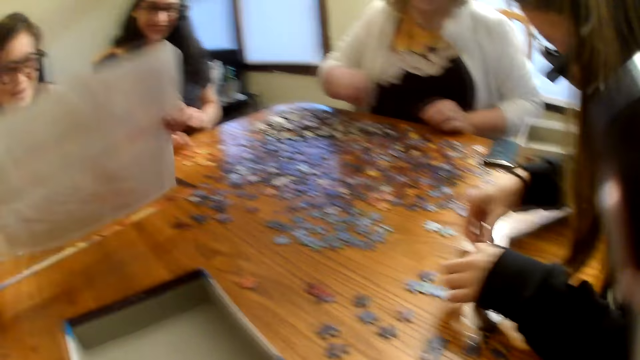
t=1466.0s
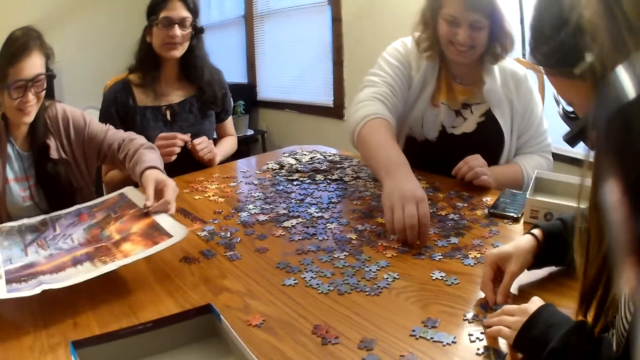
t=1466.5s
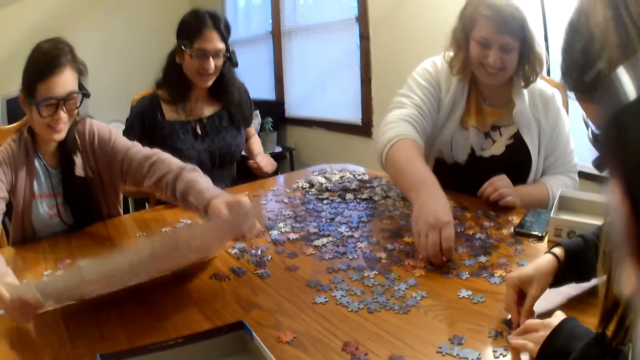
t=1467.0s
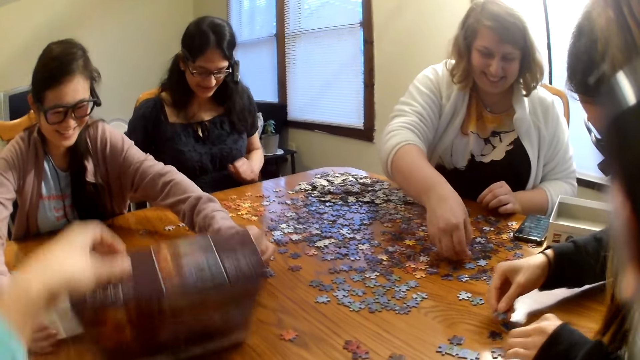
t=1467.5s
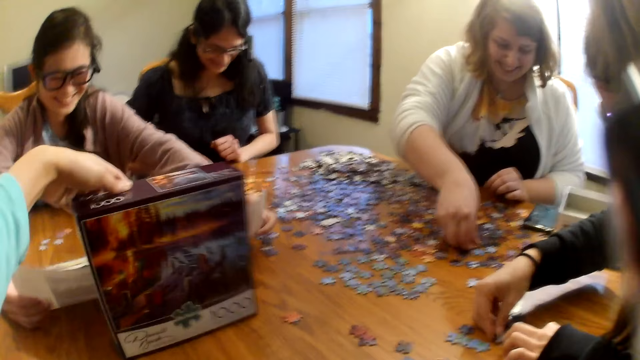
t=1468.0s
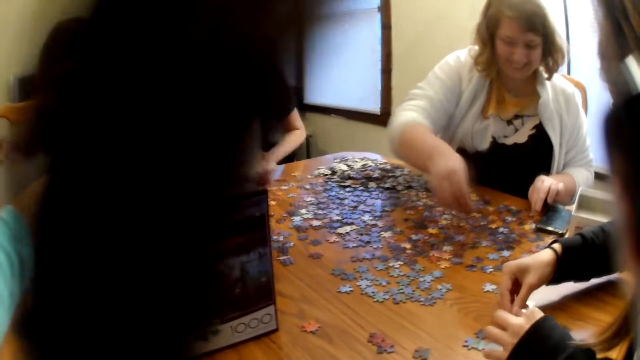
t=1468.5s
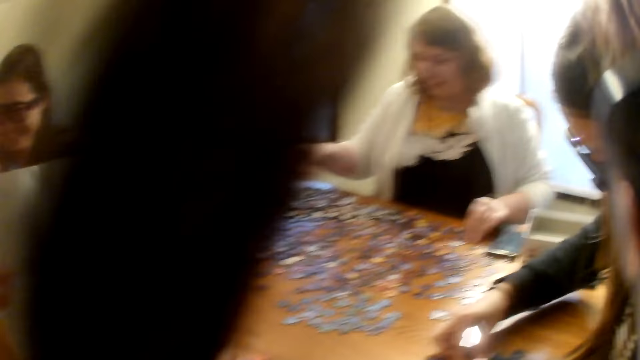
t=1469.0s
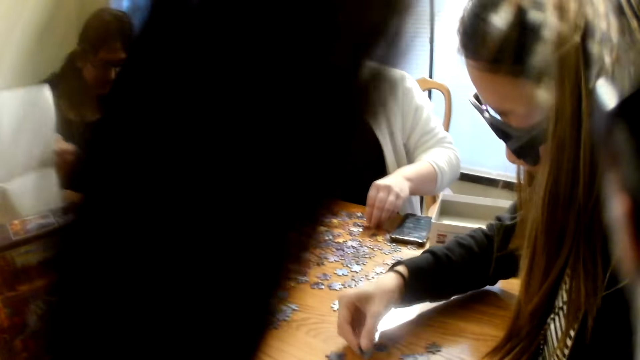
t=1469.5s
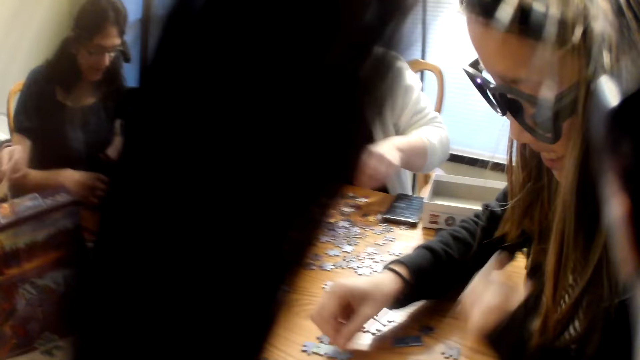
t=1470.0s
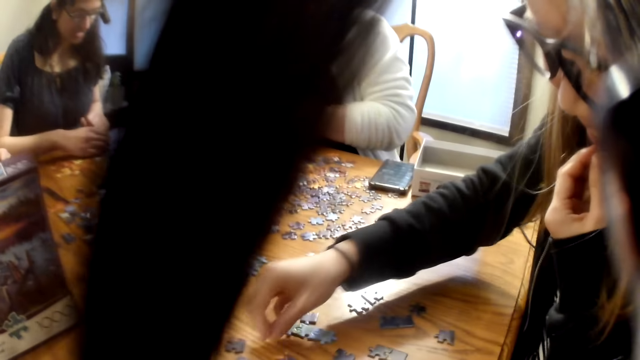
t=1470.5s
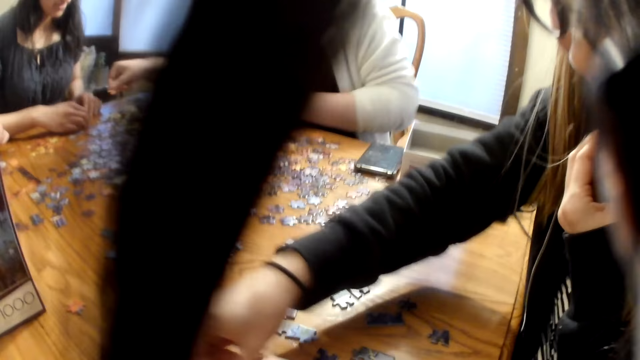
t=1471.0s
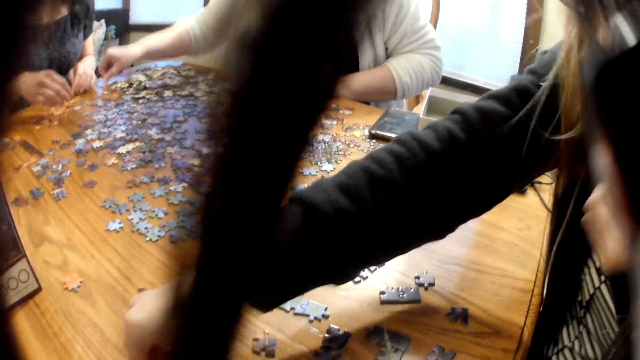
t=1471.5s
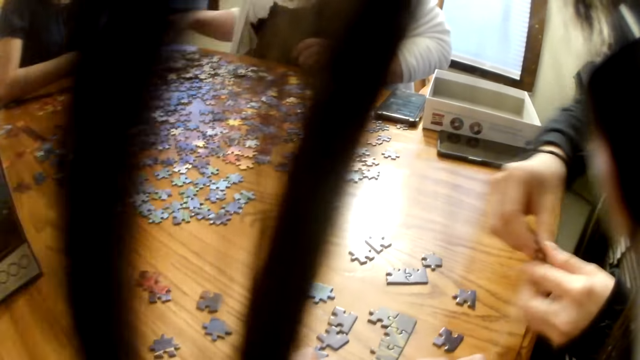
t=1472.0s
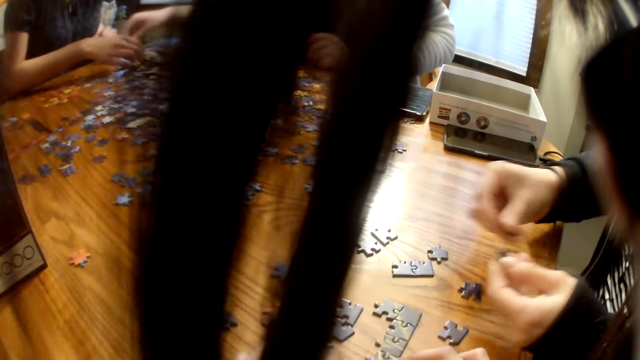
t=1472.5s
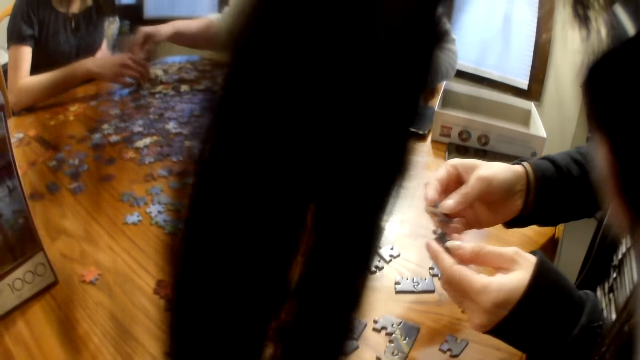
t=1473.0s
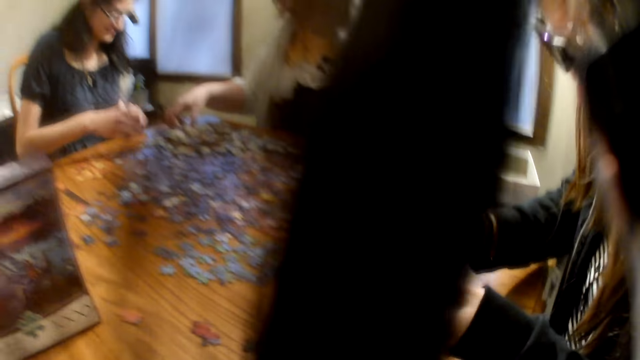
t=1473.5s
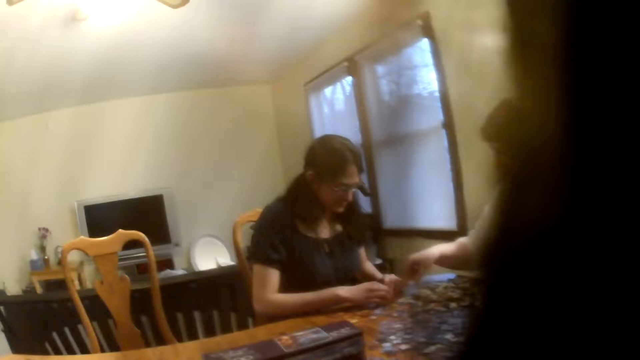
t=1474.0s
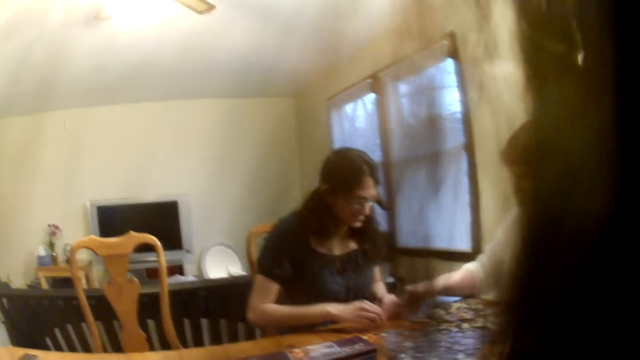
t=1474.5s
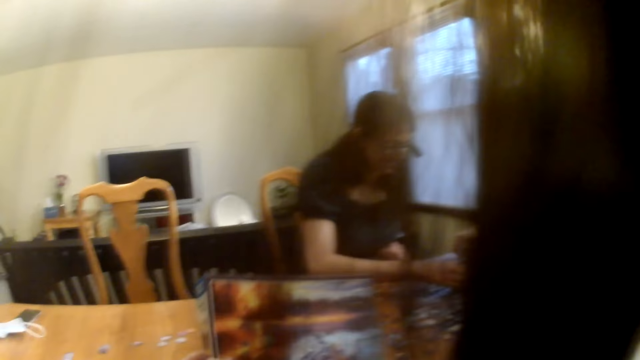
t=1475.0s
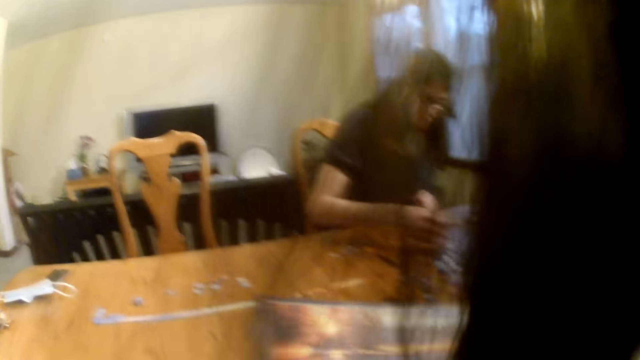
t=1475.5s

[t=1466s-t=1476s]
A woman drops the box. The camera wearer raises the box. Another woman moves the piece. The other woman picks a piece from the table and looks at the piece. The camera wearer laughs.

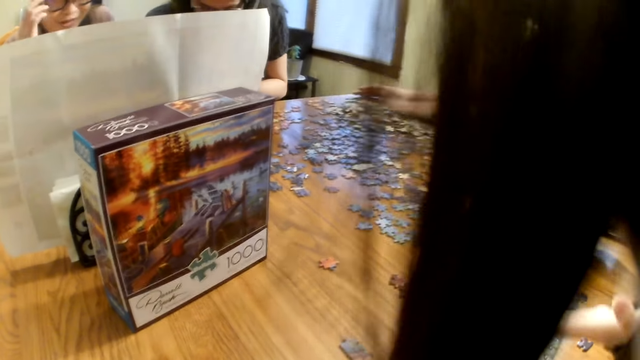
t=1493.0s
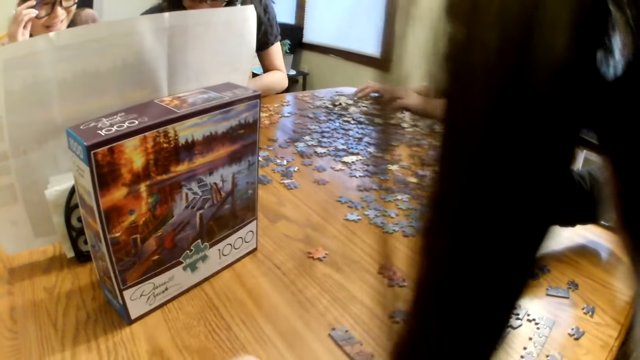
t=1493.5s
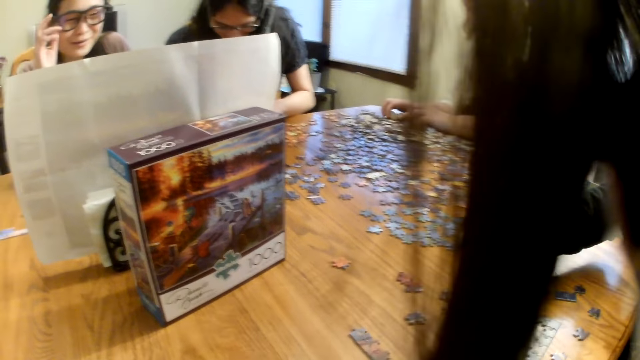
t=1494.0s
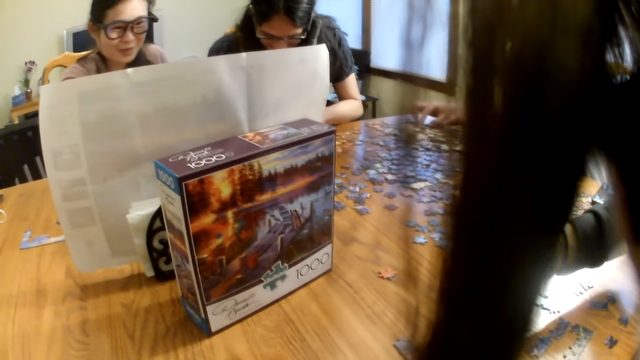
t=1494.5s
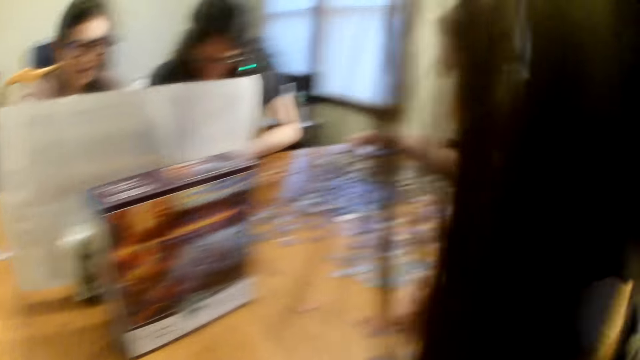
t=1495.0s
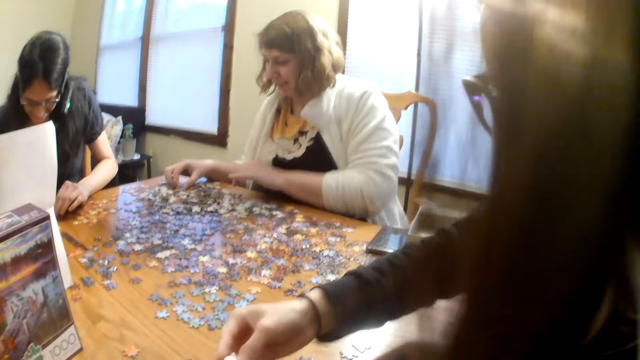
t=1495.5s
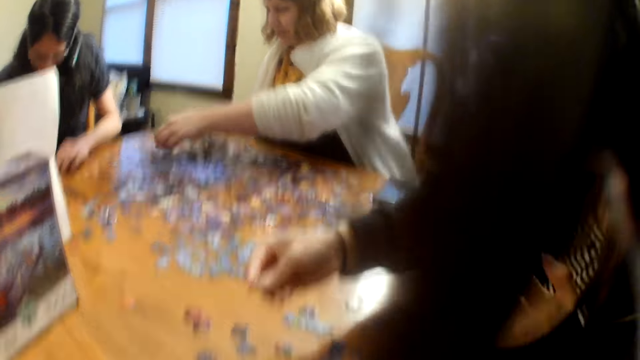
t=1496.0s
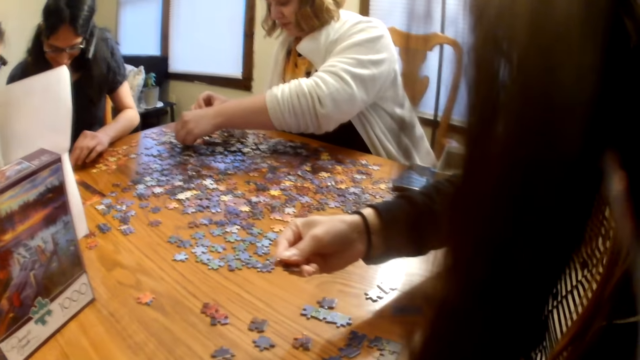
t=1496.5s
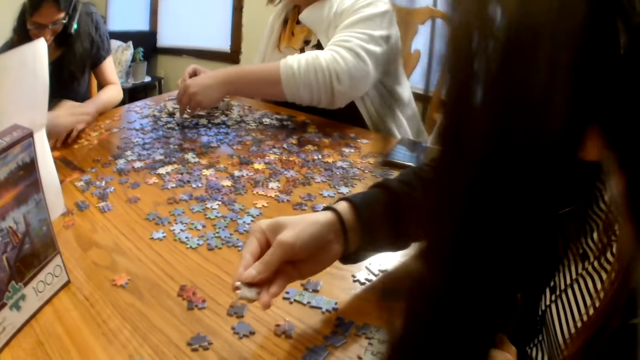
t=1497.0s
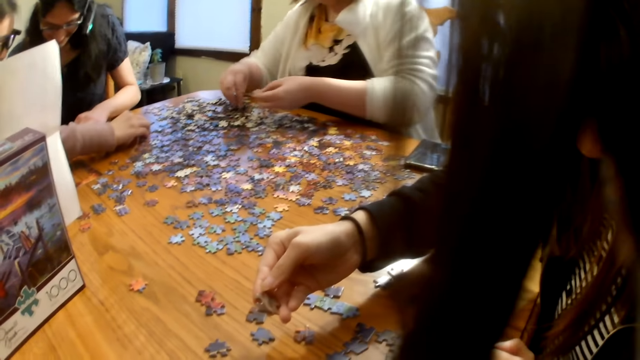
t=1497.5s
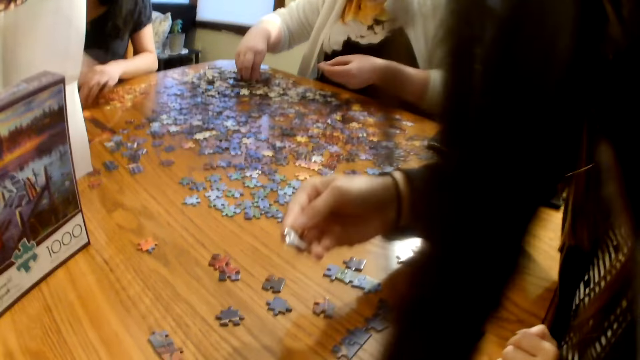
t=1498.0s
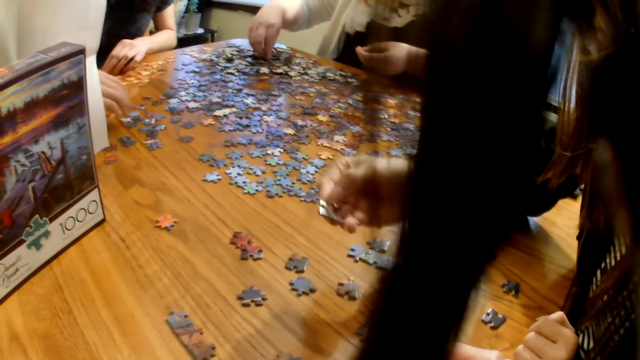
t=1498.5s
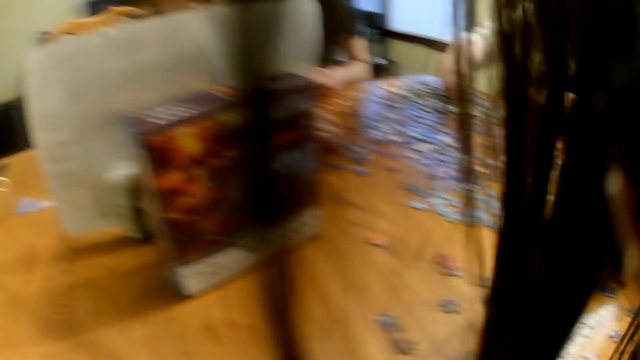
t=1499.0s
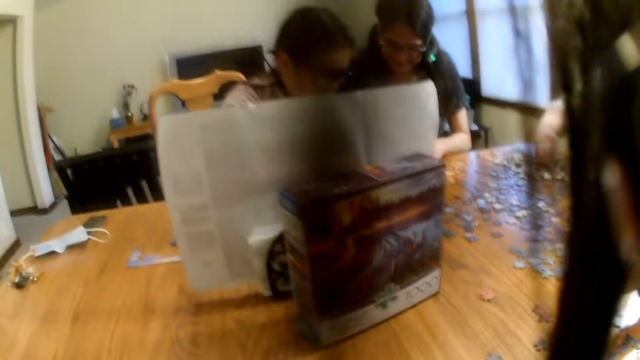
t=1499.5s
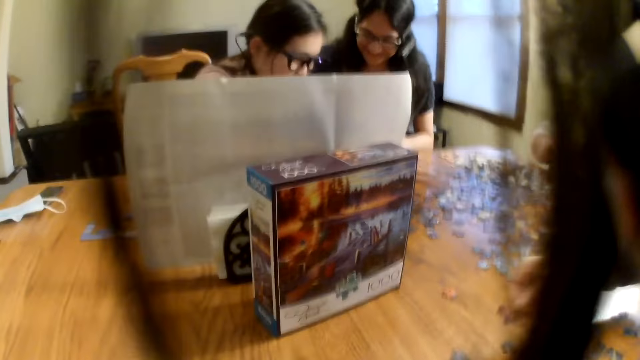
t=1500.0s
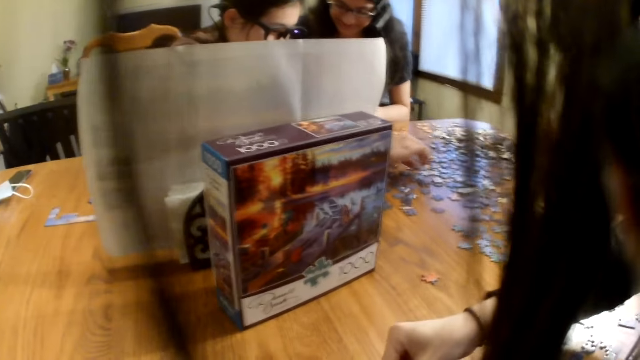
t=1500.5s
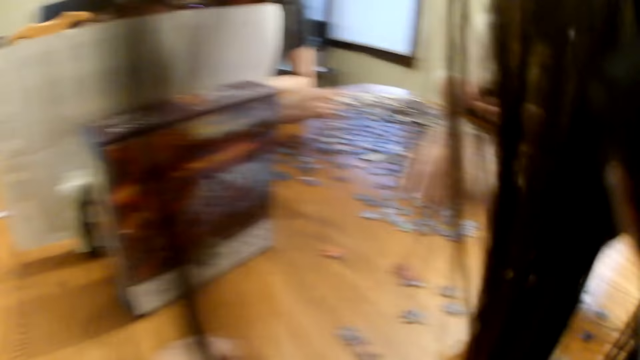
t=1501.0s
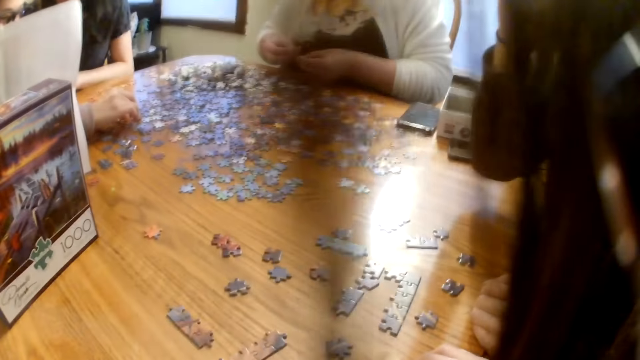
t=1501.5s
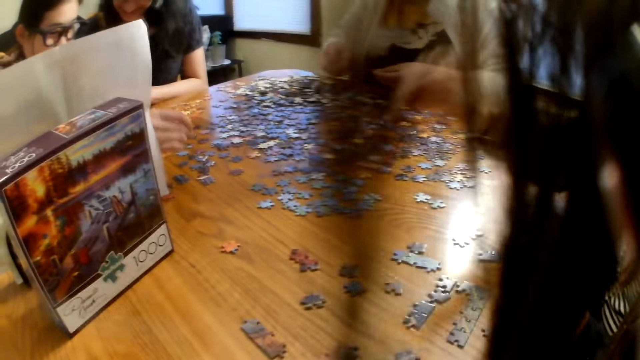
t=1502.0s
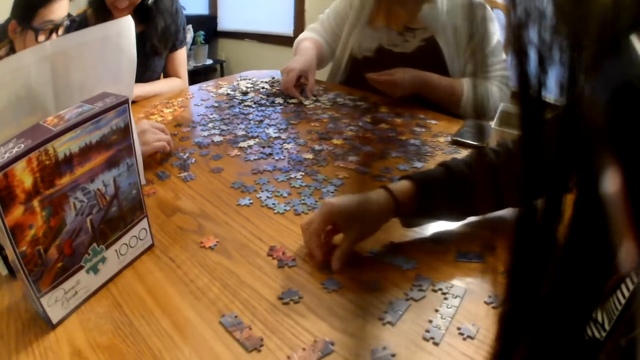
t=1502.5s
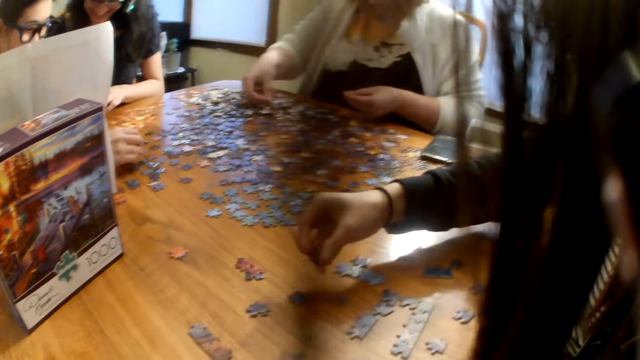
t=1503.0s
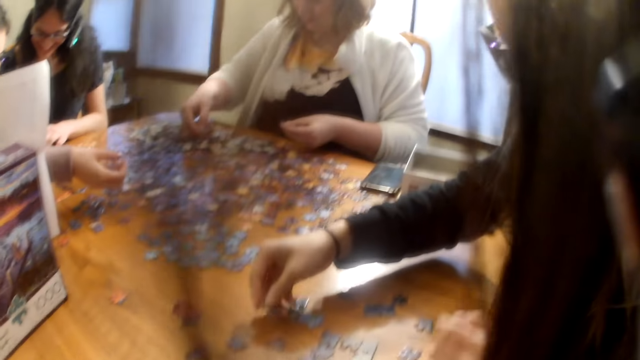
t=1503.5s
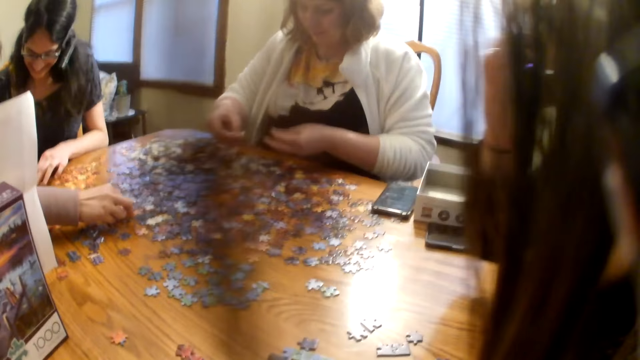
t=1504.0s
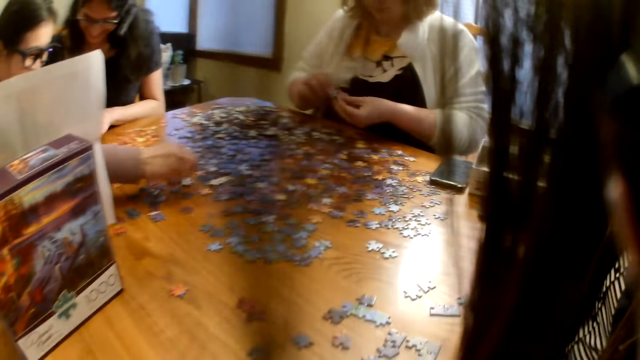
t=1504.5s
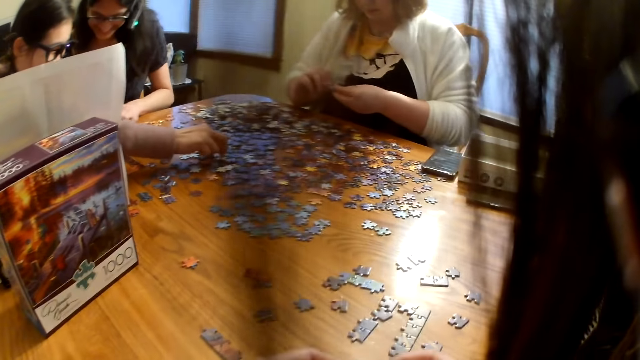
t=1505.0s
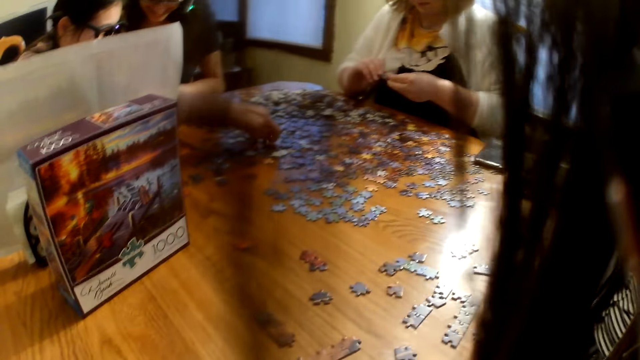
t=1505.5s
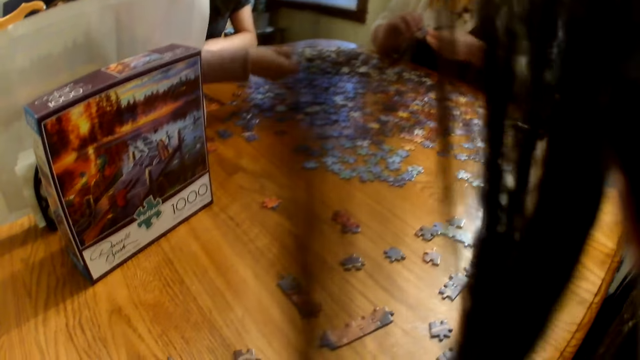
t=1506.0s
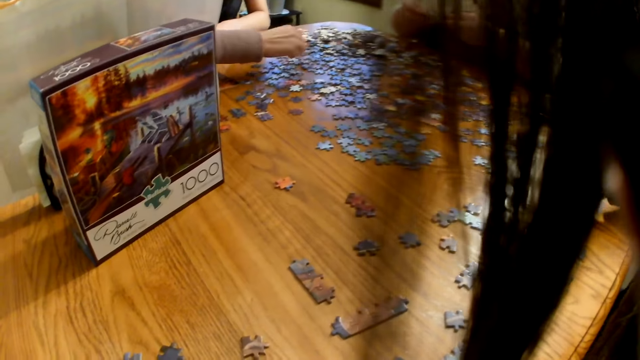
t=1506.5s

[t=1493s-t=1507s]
A woman speaks. The camera wearer speaks. Another woman speaks and holds a piece. The camera wearer speaks. They pick a piece from the table. The other woman picks a piece from the table and looks at the piece. The first woman moves the pieces on the table.
